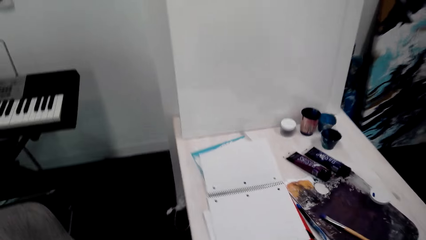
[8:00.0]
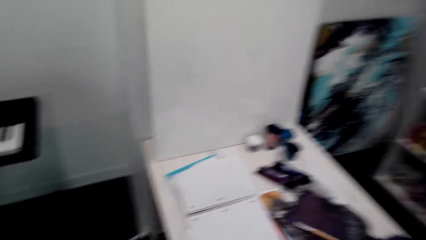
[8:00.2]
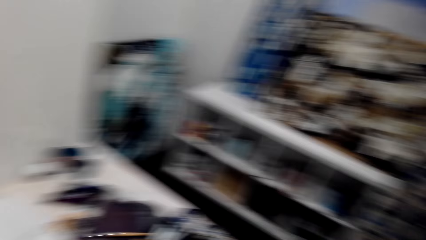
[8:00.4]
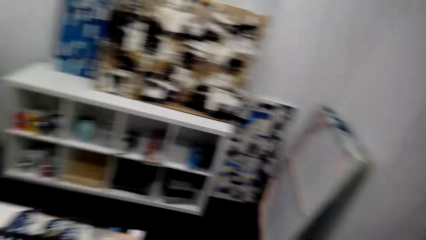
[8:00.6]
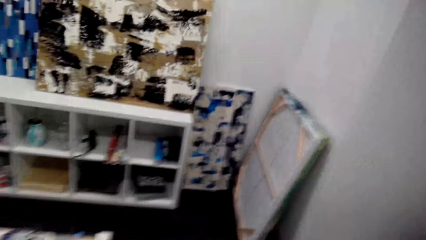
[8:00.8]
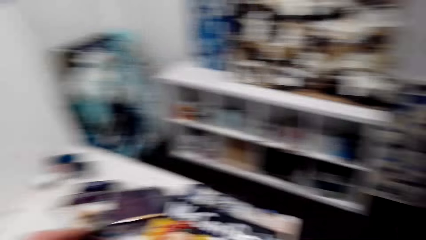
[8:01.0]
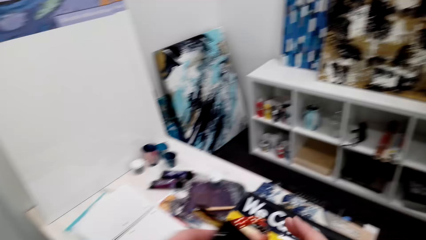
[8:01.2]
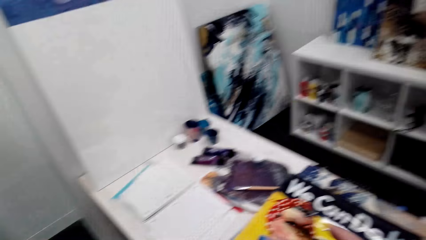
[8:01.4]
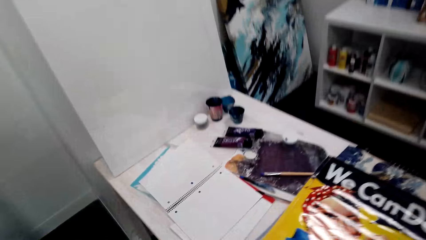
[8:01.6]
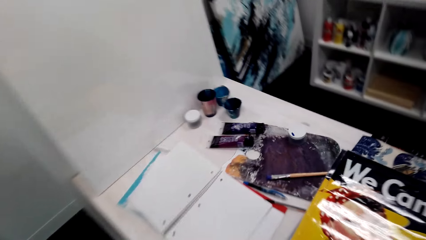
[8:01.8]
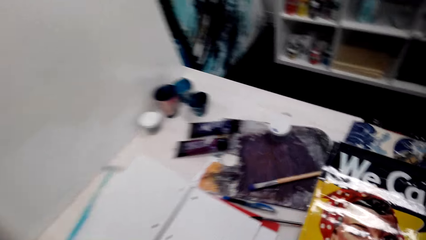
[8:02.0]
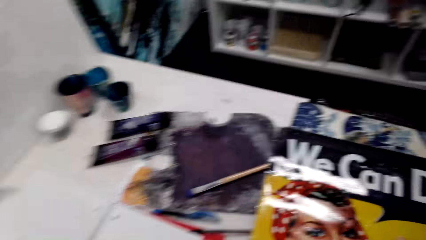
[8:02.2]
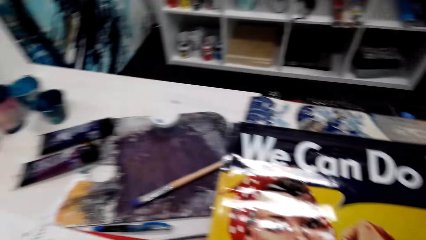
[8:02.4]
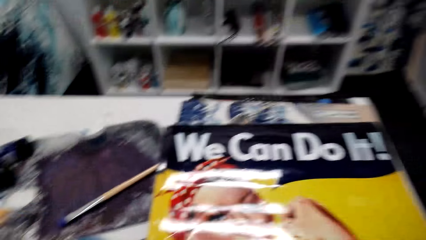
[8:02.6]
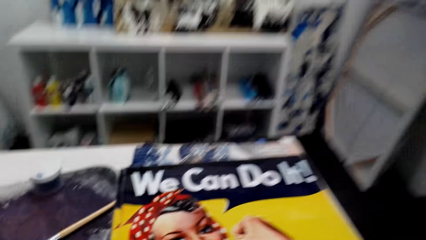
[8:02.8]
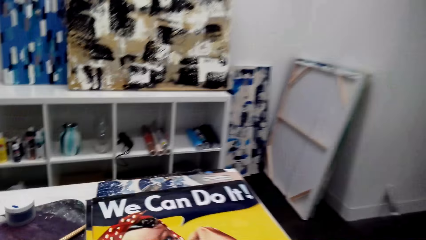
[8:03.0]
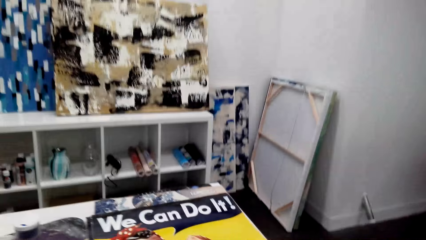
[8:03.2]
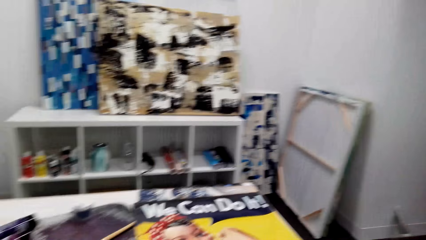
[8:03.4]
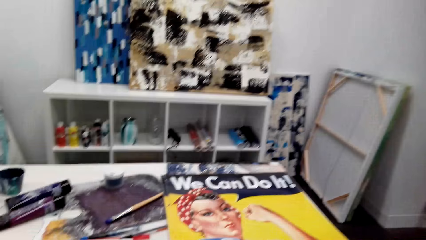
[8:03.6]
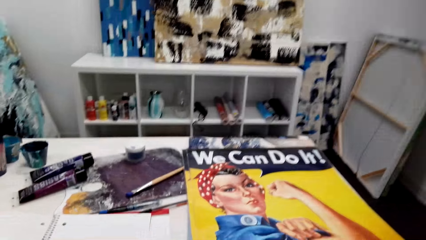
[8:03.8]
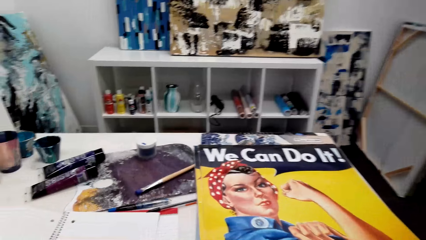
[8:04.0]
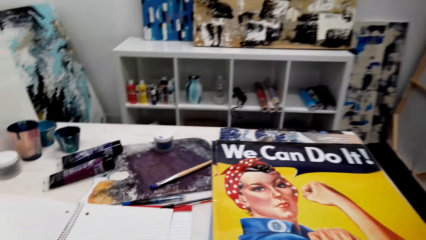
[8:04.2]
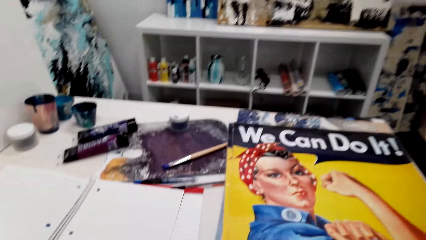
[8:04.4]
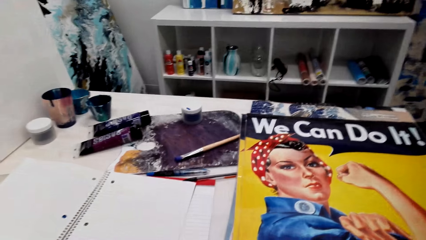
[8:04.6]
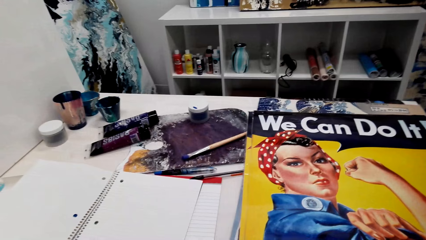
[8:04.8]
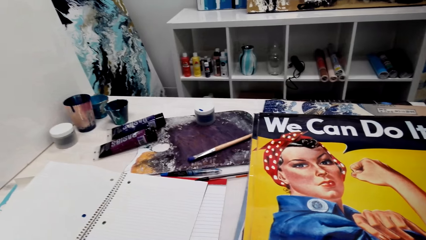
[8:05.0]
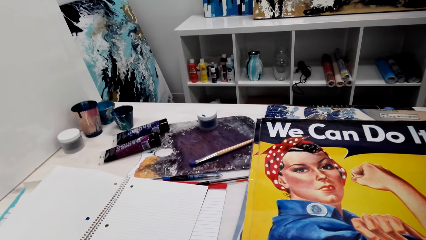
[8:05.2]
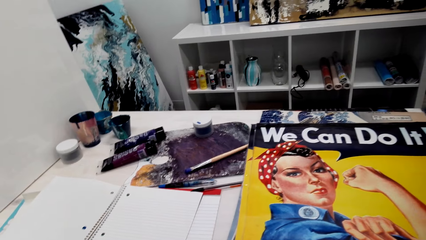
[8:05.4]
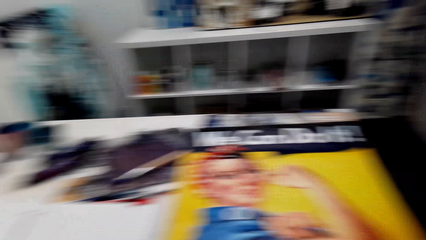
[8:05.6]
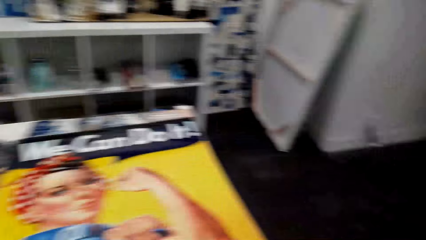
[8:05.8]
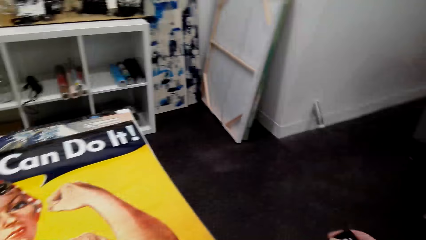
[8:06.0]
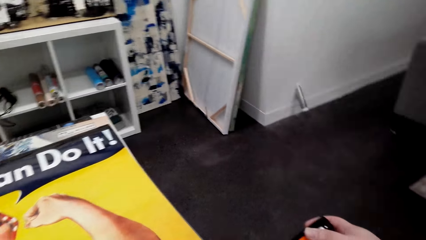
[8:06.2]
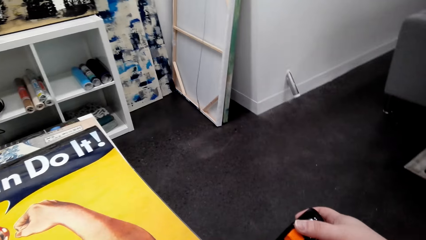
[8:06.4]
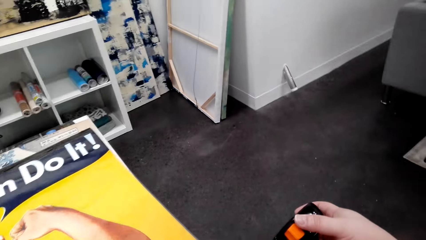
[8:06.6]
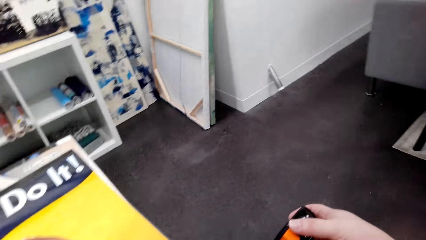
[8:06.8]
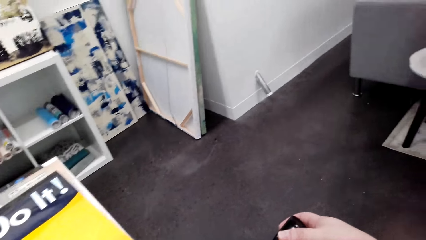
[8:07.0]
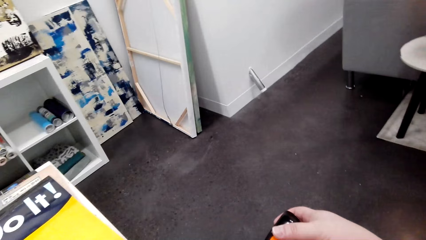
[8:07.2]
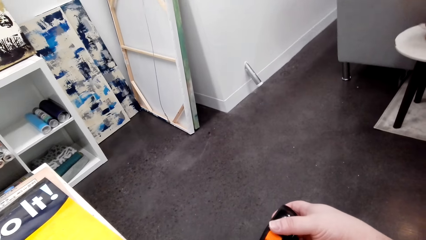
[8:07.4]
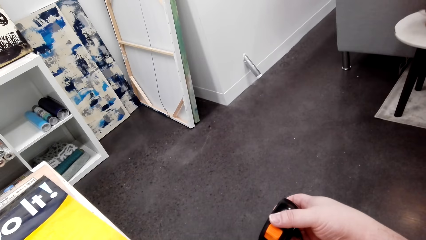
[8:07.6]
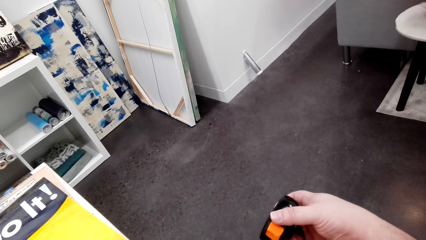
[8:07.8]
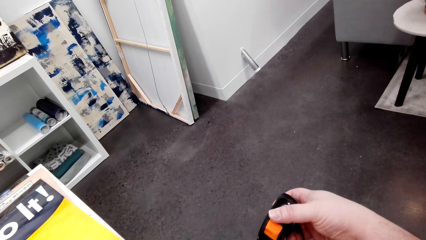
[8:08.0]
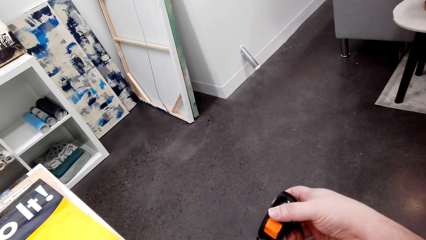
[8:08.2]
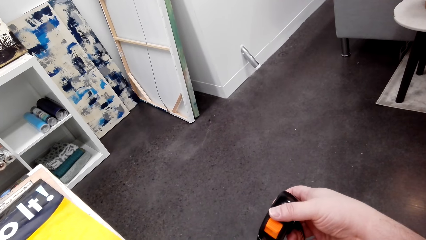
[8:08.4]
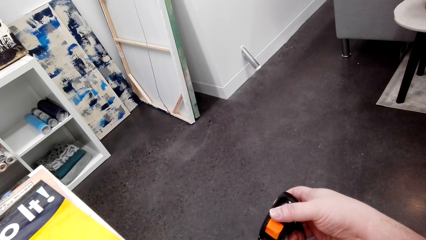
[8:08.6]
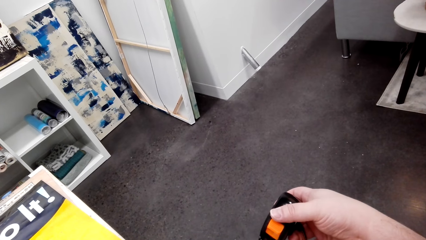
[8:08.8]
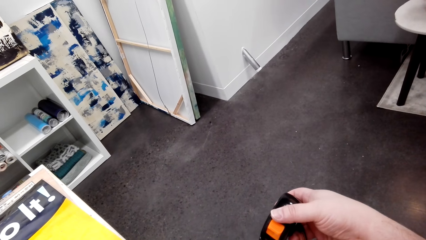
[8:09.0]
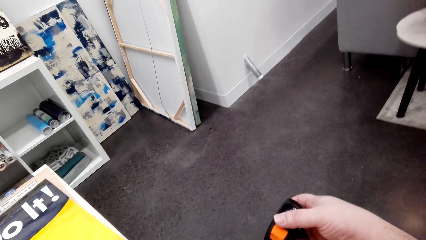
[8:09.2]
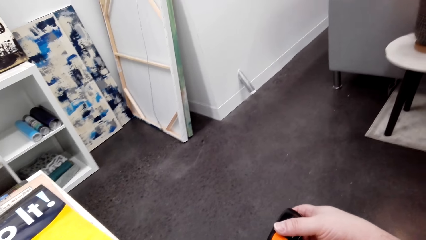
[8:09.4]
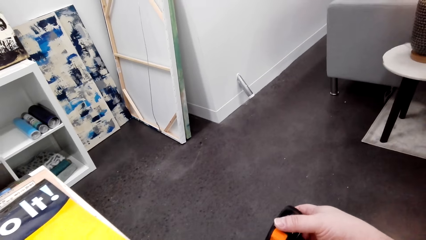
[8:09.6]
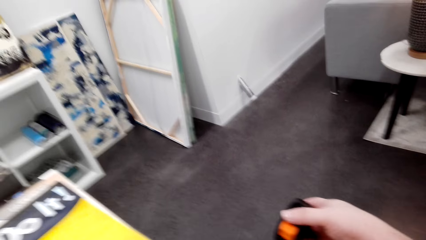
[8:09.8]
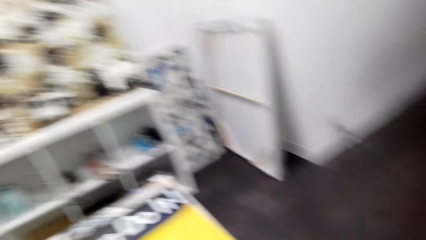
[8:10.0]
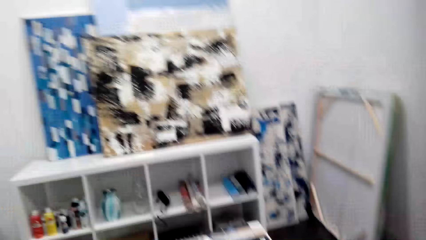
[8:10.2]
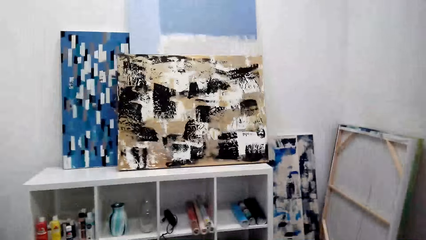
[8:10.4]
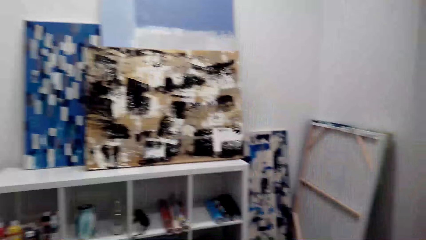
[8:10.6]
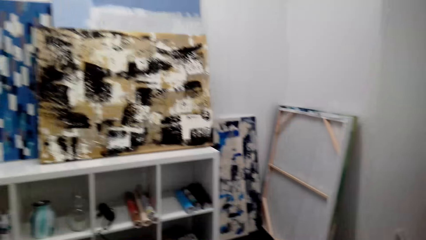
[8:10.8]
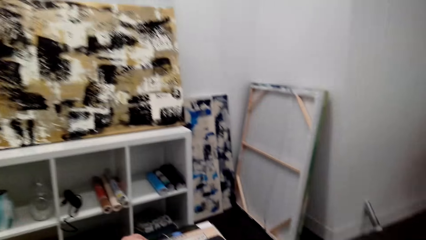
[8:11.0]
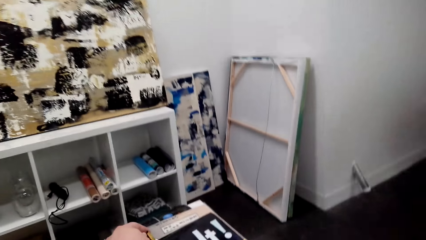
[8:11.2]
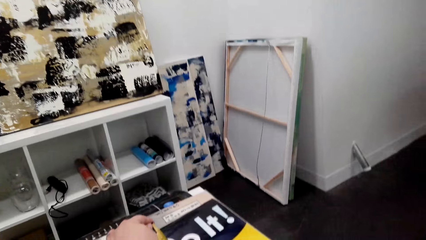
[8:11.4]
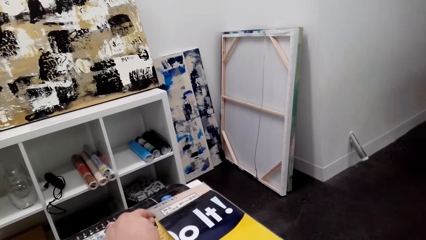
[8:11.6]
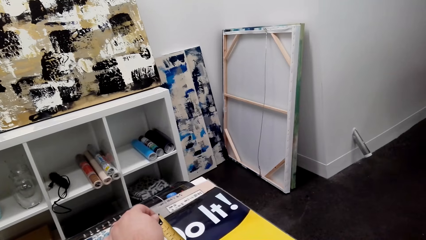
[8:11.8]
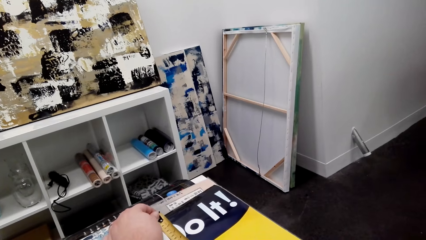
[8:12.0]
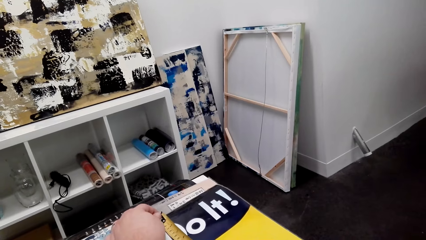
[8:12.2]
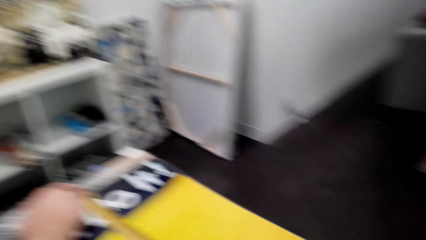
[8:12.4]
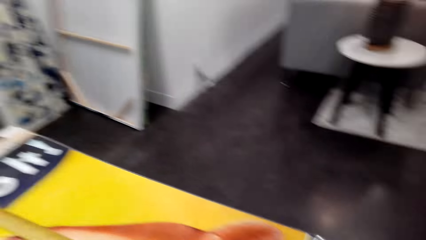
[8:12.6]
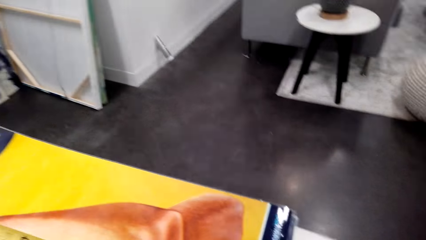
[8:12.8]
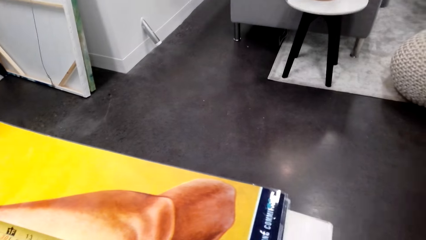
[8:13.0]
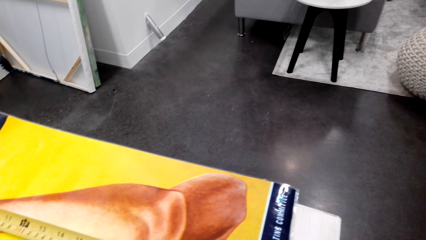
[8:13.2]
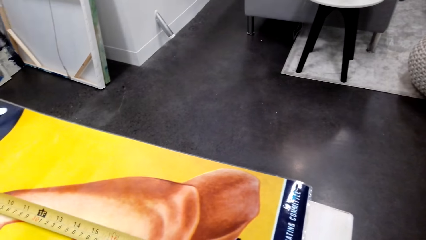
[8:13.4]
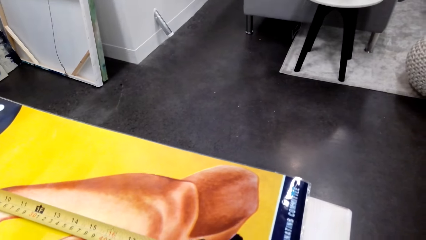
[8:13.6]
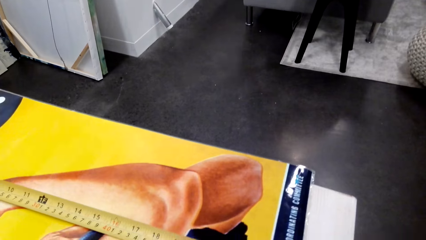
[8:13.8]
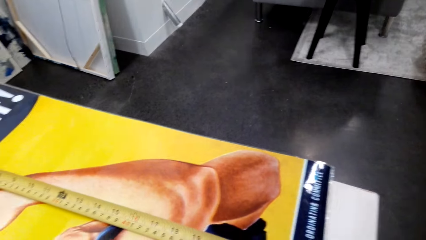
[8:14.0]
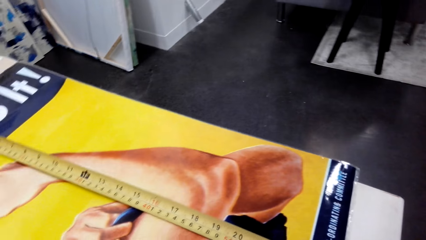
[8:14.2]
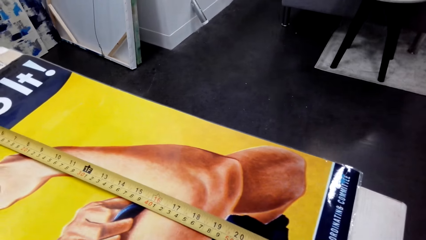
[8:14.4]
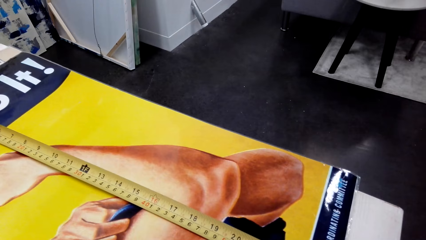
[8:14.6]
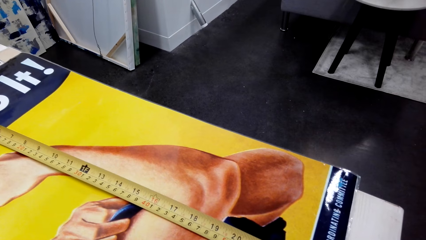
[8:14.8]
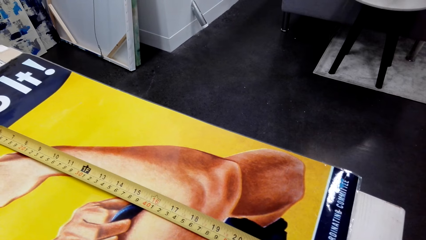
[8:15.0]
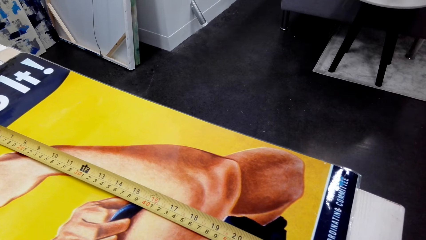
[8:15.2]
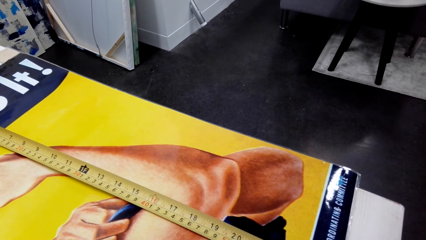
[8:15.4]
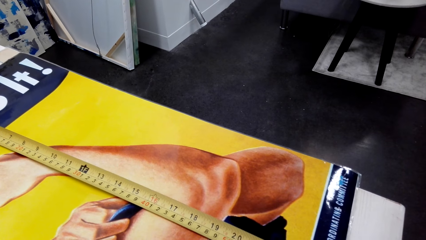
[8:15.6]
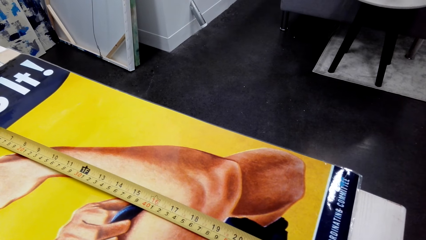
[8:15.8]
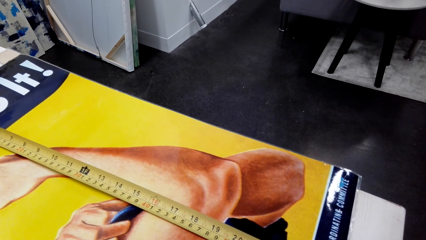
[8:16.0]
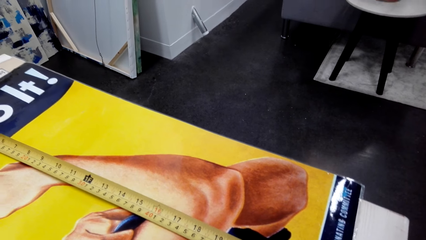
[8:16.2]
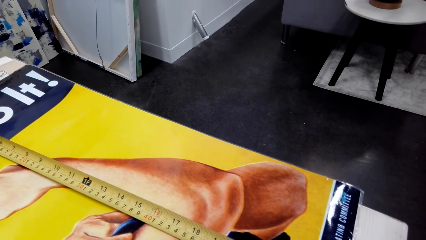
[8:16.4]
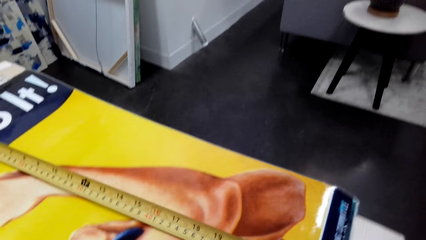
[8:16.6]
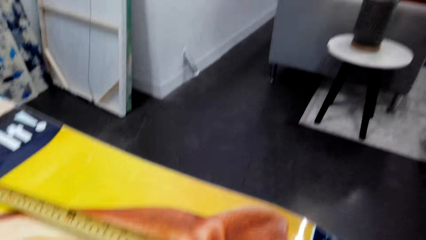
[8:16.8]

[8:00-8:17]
The camera wearer looks on the wall art picture. They look around. They measure the wall art picture on the table with the tape measure. They look around the wall art pictures. They measure the wall art paper on the table.
